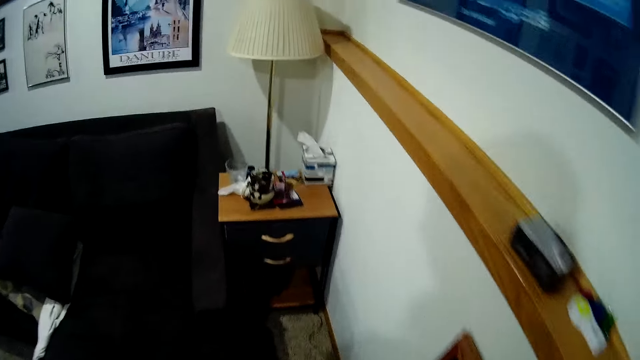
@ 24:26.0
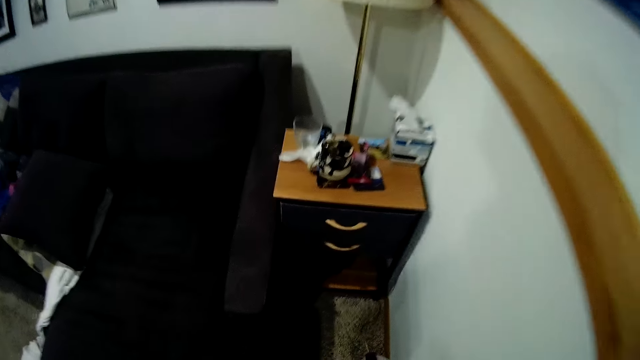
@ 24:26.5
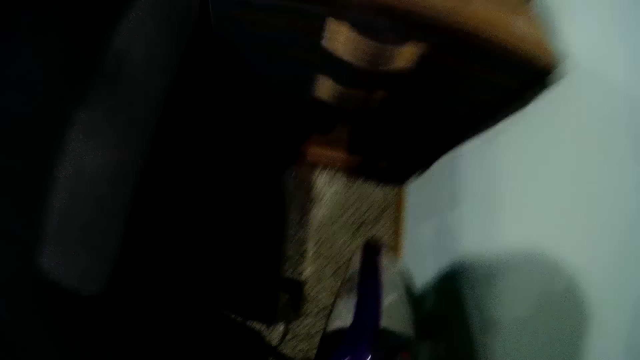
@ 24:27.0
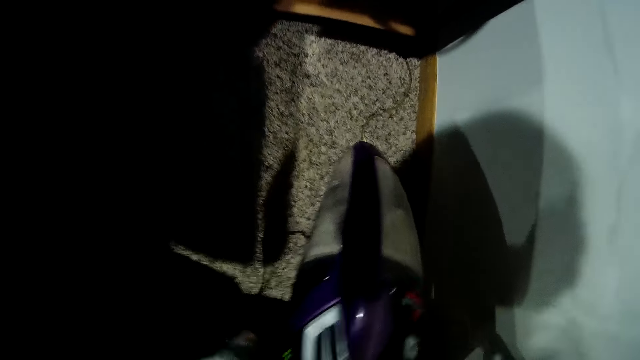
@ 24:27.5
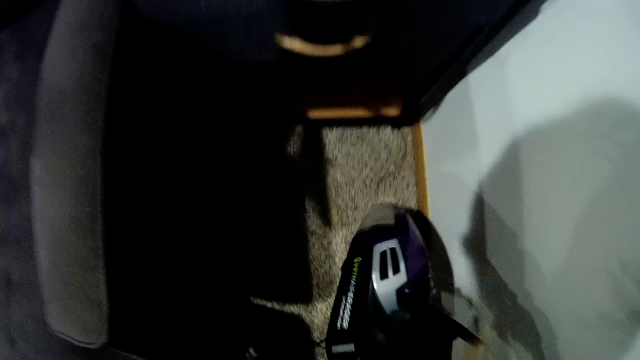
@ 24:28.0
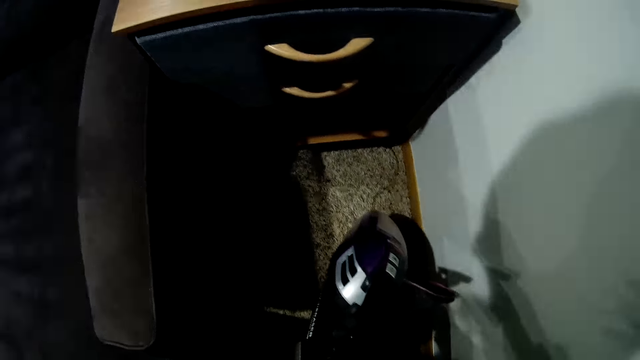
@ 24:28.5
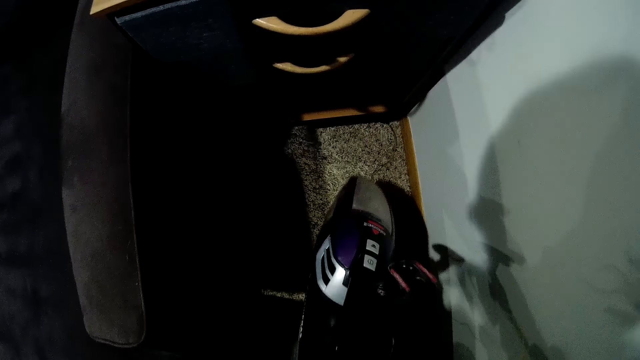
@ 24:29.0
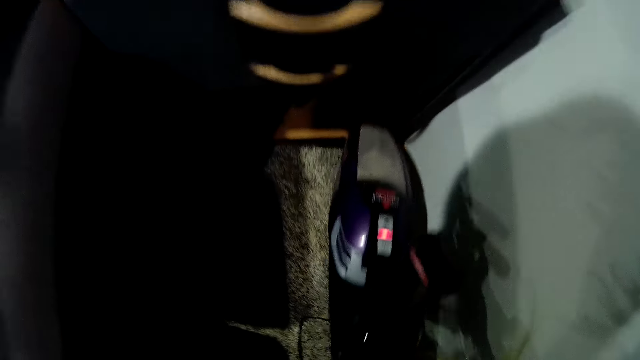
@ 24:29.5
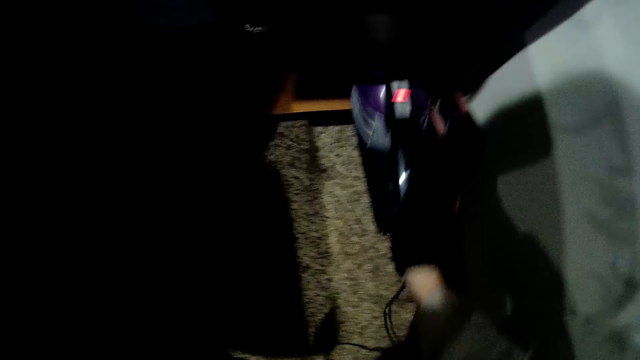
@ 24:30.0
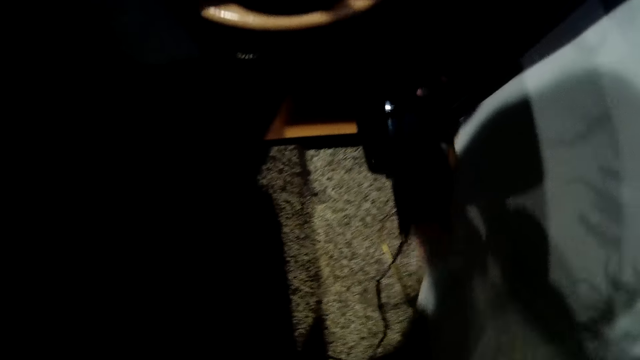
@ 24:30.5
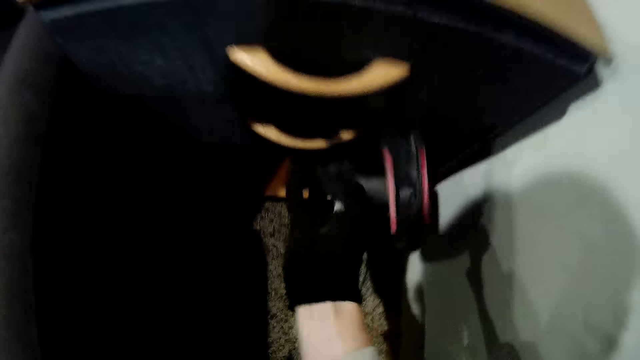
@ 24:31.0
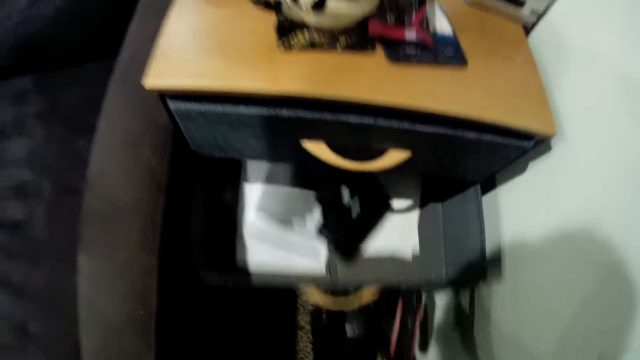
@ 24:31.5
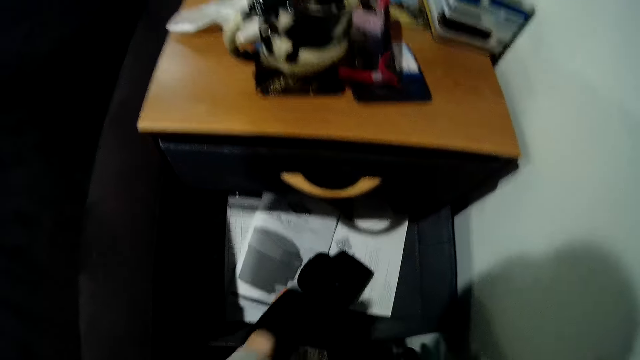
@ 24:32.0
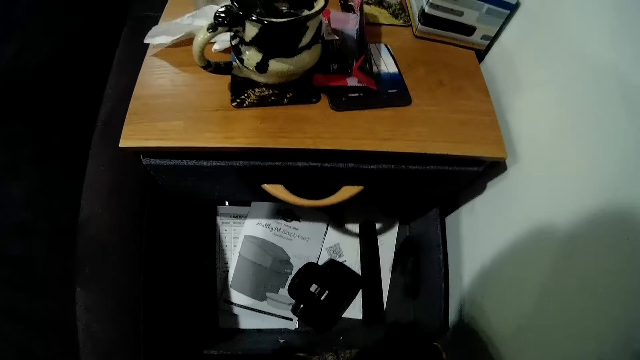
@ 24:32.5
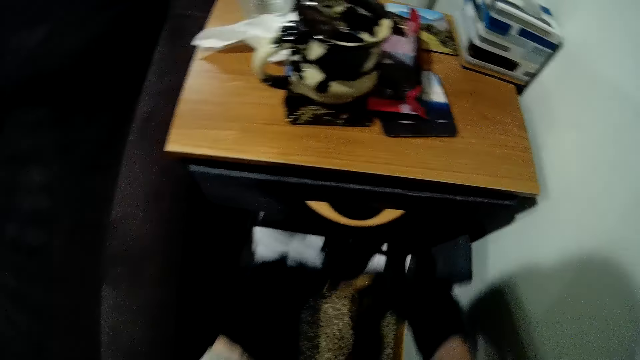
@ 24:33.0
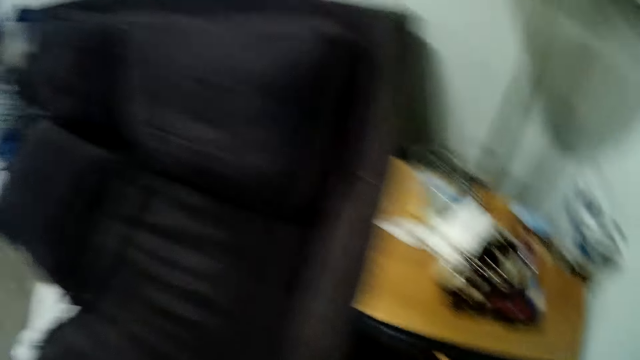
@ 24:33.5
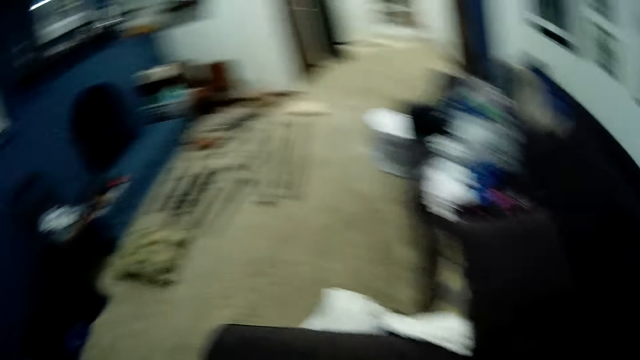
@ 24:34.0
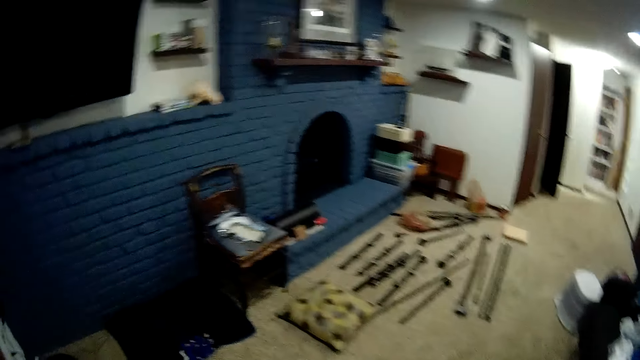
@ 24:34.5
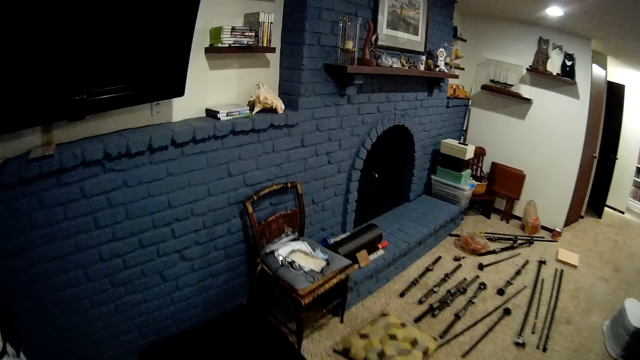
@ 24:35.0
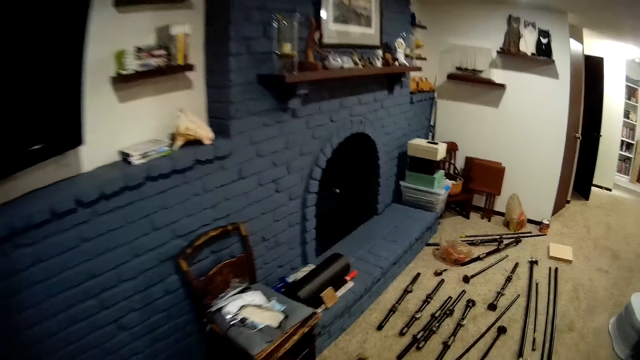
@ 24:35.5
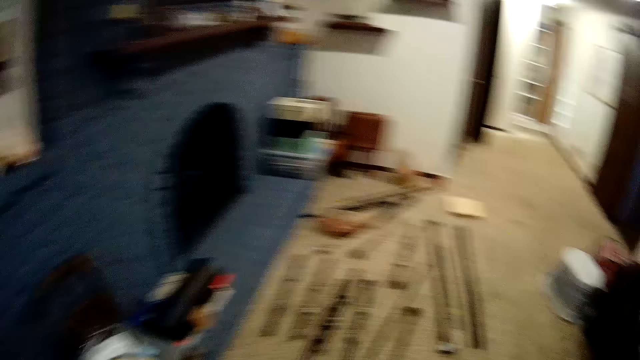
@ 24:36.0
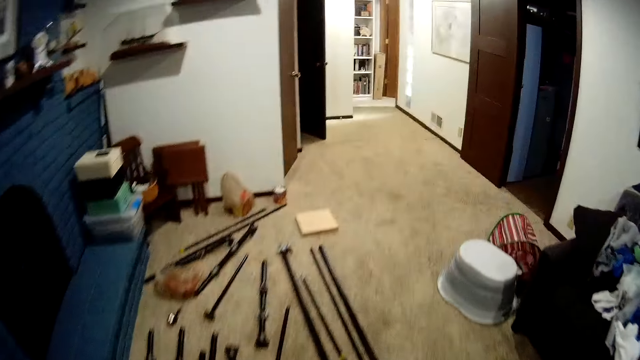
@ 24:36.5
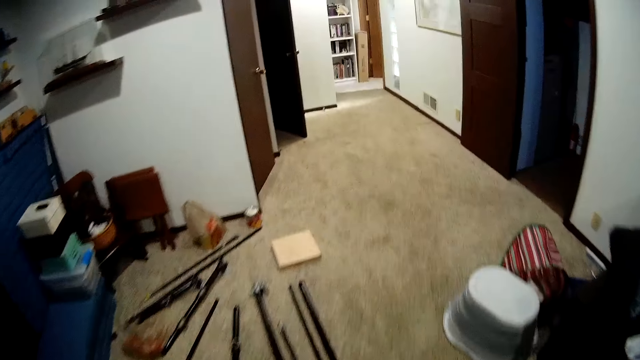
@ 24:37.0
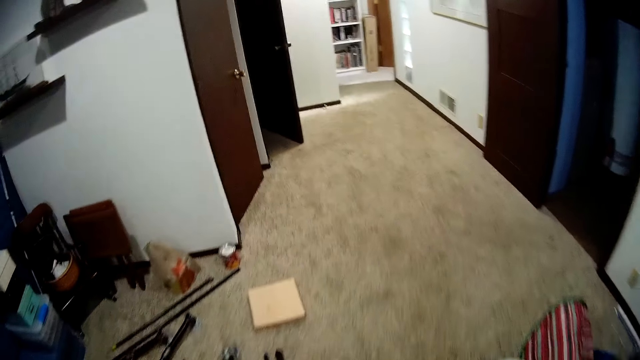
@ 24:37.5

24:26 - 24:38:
The camera wearer puts the vacuum or grinding machine in a cabinet. He opens a drawer with his right hand. He places a file or spare parts in the drawer. He closes the drawer with both hands. He moves around the room.

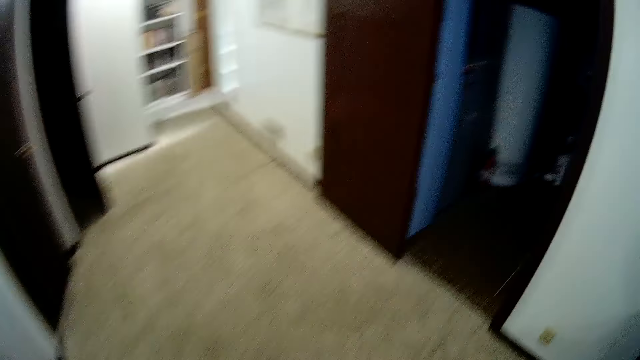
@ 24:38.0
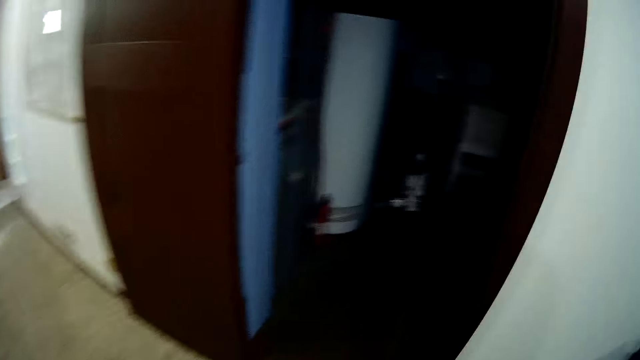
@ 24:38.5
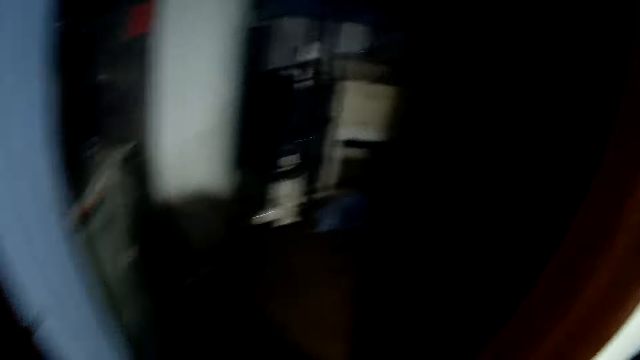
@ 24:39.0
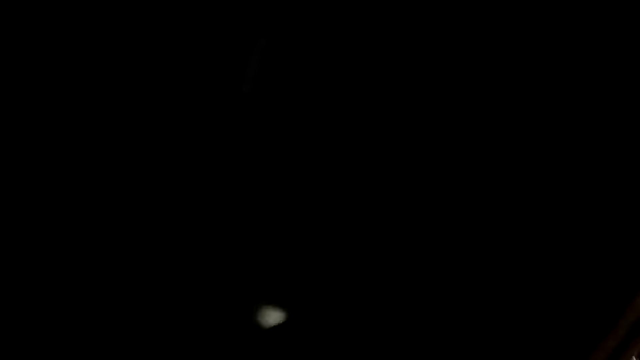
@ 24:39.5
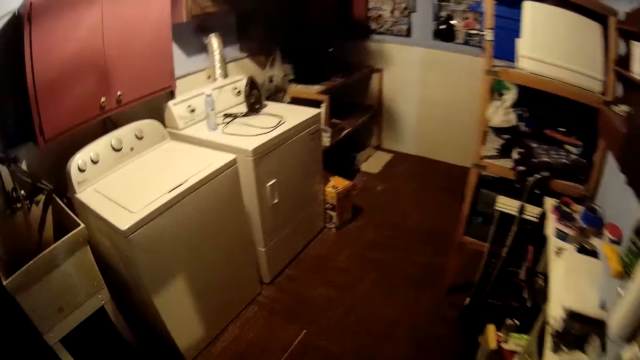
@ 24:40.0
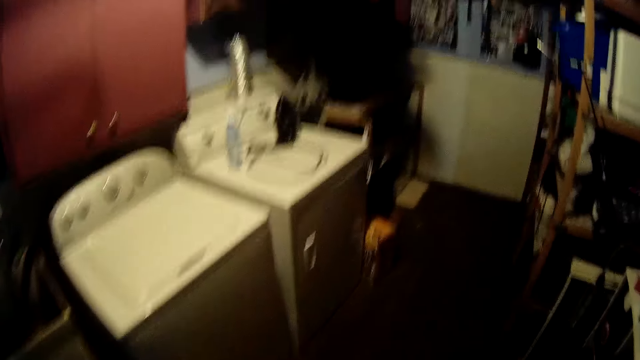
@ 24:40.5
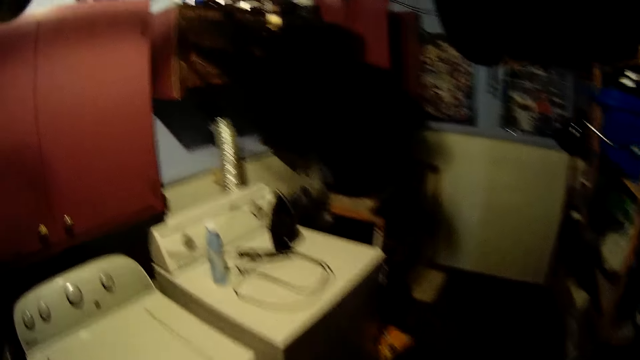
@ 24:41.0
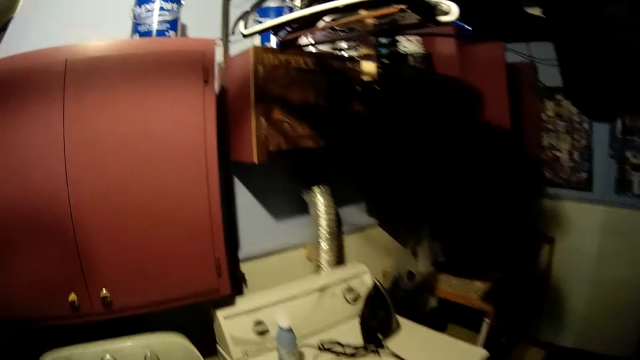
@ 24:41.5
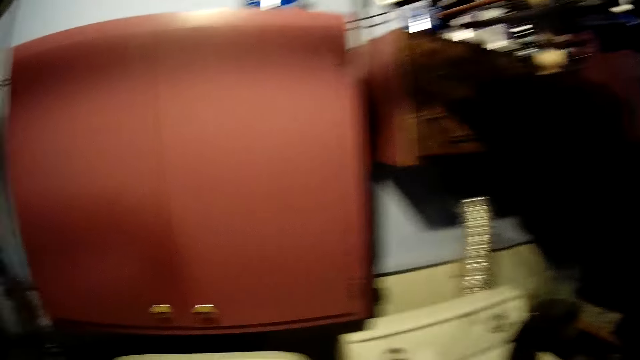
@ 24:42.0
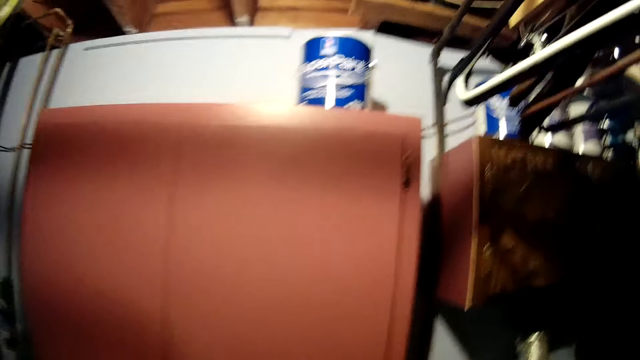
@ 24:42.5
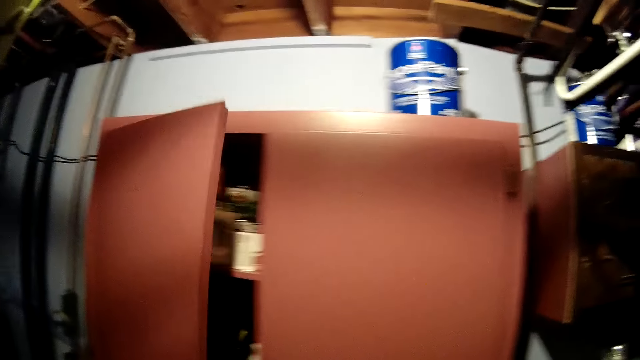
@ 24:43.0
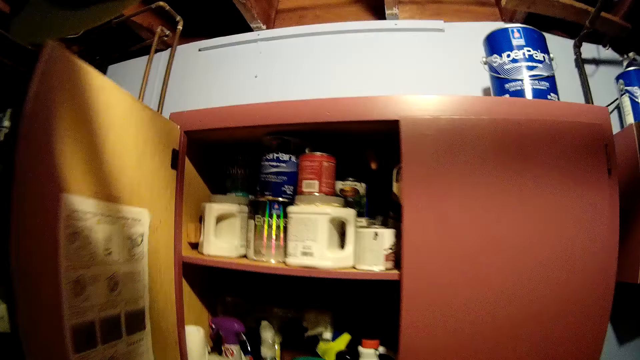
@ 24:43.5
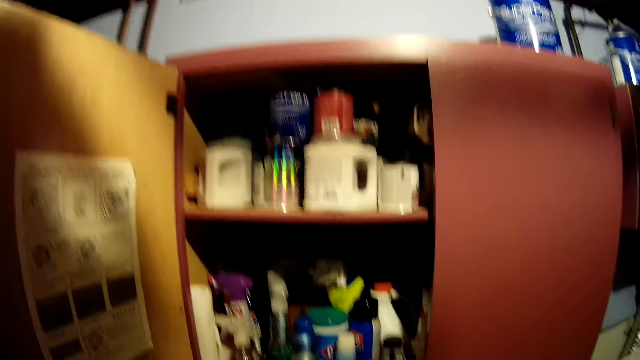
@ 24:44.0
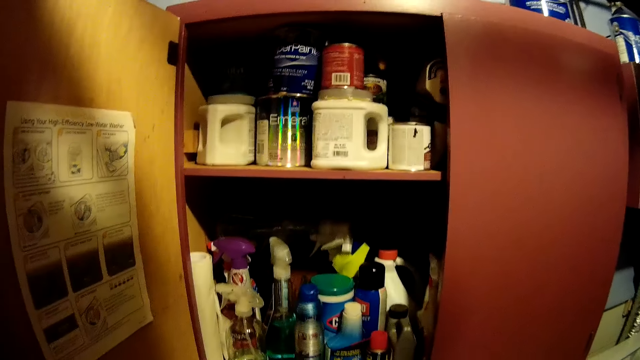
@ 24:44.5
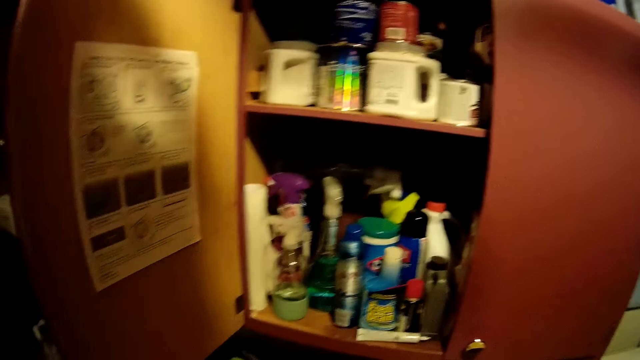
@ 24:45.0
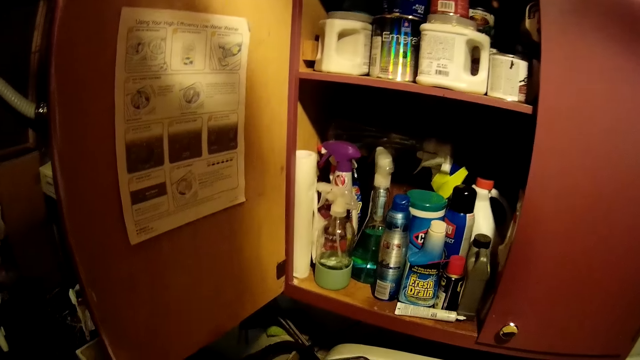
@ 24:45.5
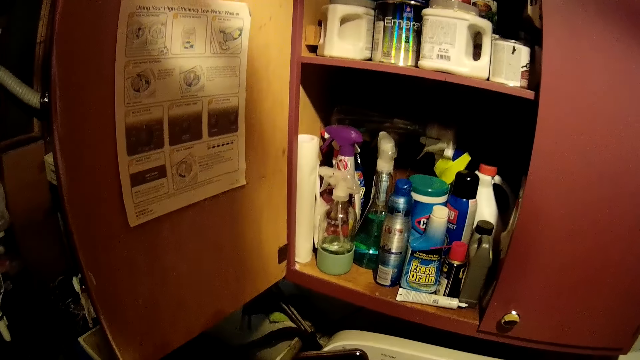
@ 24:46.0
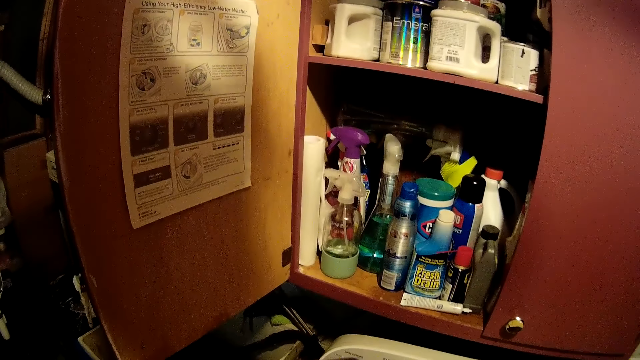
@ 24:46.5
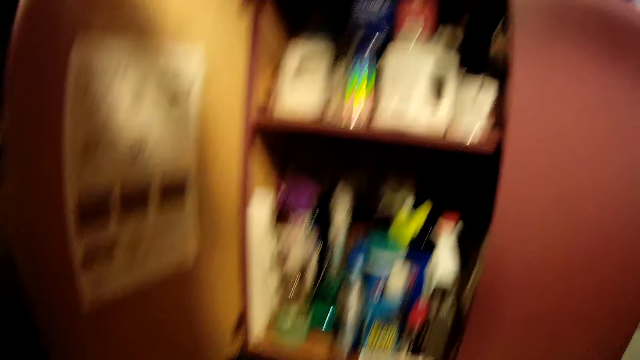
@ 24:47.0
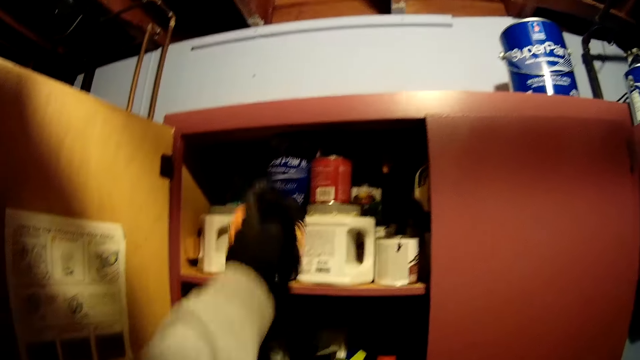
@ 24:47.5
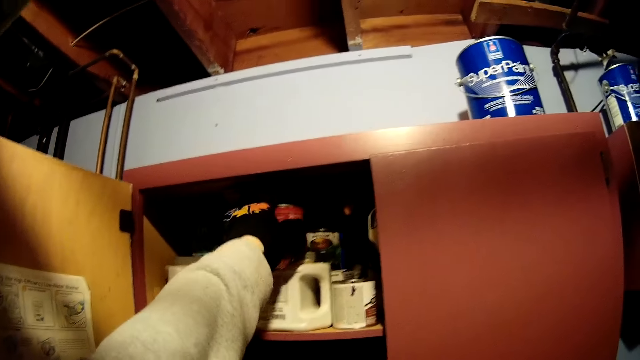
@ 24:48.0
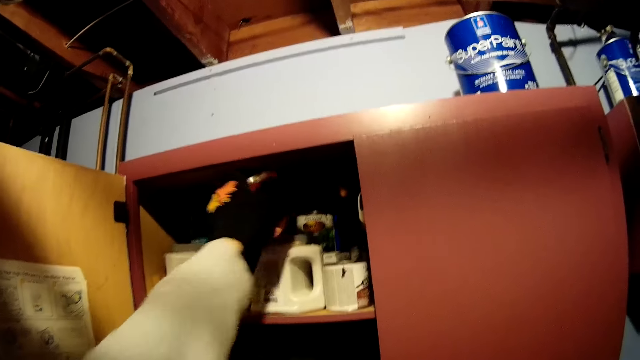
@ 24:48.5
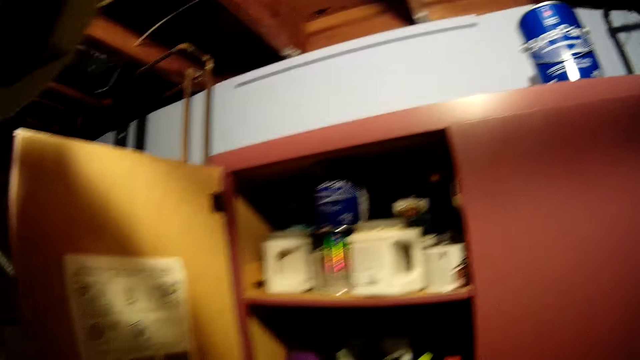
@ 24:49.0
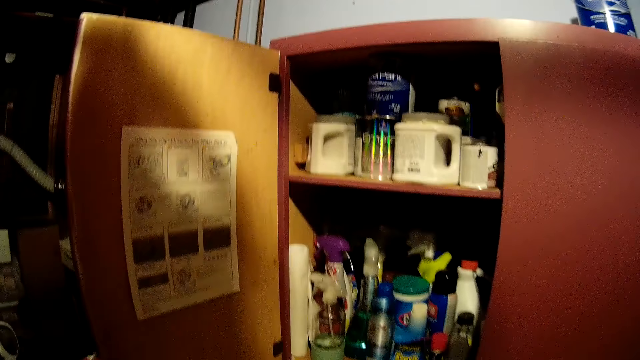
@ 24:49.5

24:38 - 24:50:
The camera wearer enters the store. He switches on the ceiling light. He moves around the store. He opens a cabinet with his left hand. He takes a container from the cabinet with his left hand.
